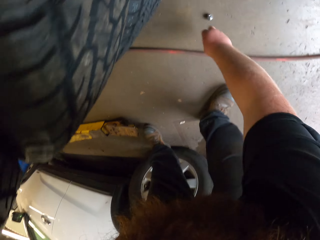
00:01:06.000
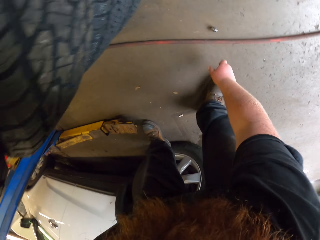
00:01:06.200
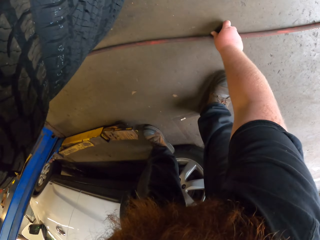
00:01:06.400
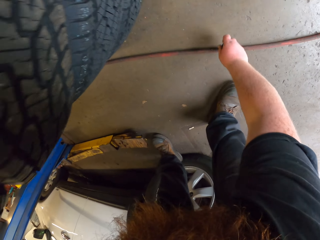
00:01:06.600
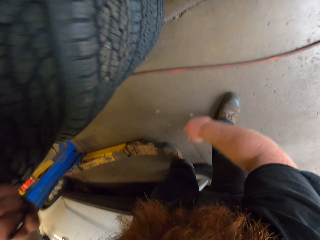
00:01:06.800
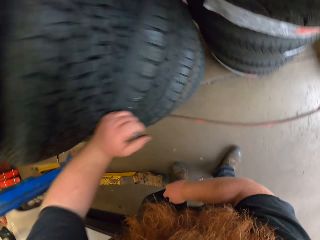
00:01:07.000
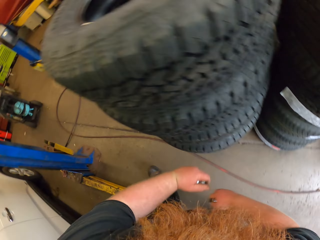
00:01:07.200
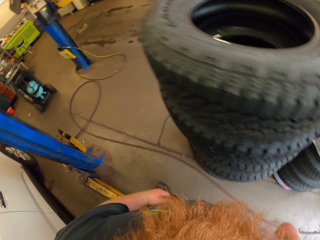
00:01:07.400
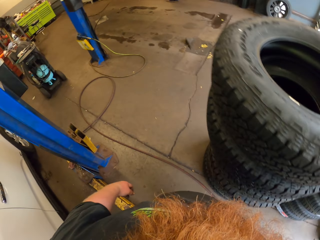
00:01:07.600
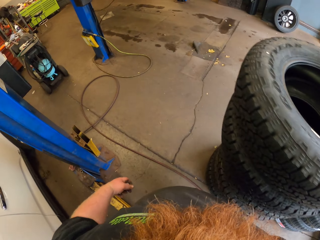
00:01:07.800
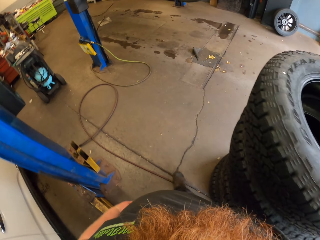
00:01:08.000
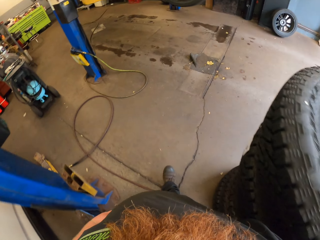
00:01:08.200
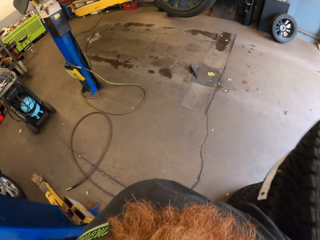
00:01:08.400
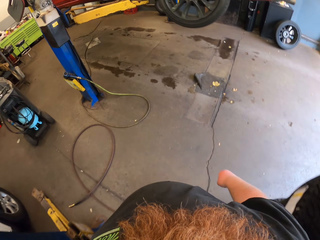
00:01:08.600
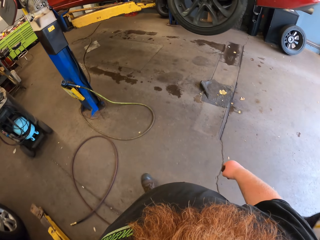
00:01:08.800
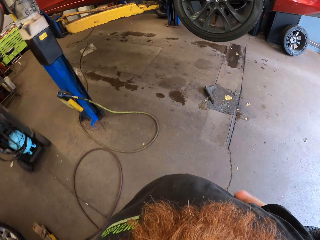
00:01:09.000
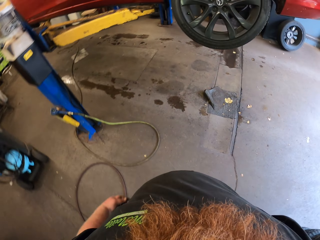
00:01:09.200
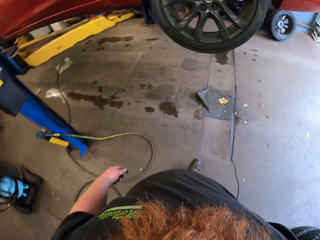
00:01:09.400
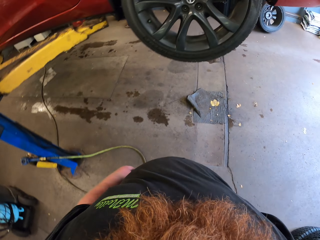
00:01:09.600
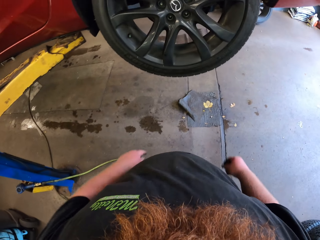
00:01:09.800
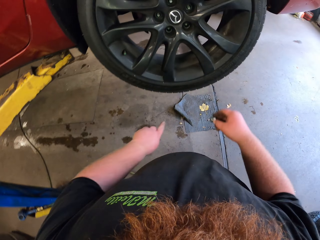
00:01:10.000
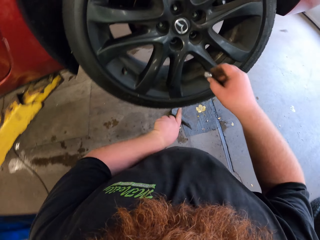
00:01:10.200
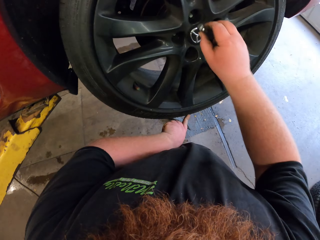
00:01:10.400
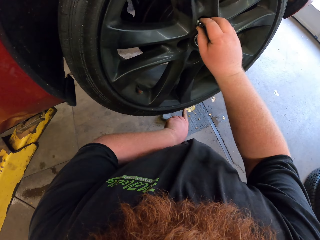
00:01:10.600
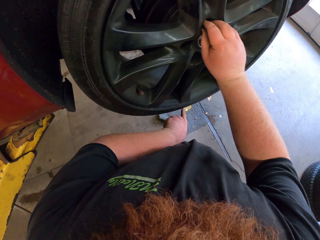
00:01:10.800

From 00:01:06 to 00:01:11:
The camera wearer picks up a screw or nut that fell. They walk in the garage. They put the nut on a bolt.

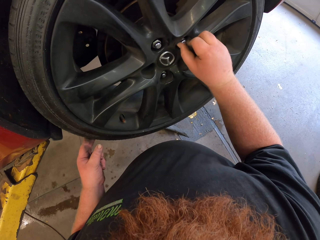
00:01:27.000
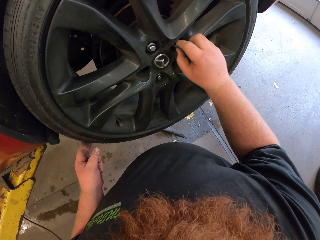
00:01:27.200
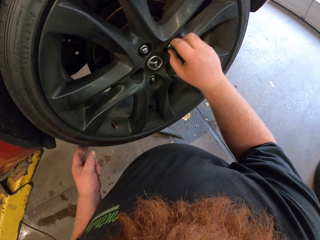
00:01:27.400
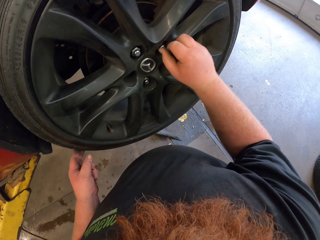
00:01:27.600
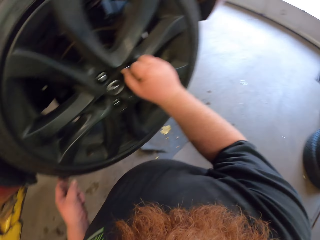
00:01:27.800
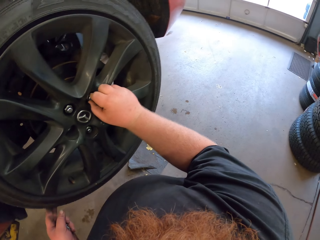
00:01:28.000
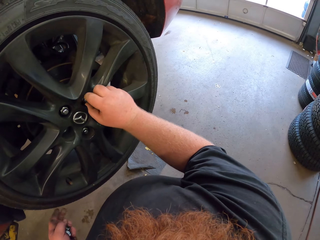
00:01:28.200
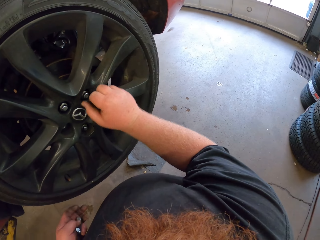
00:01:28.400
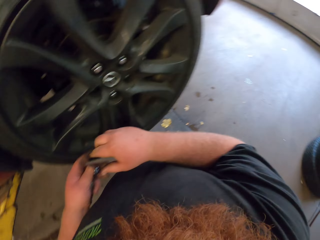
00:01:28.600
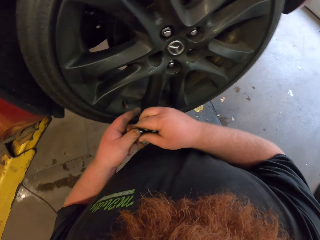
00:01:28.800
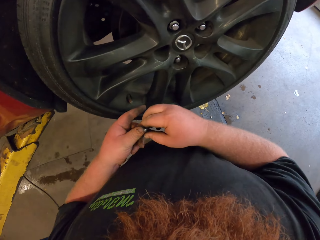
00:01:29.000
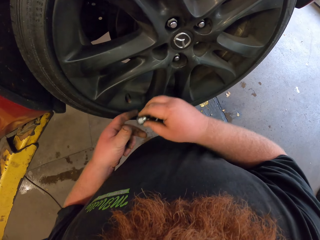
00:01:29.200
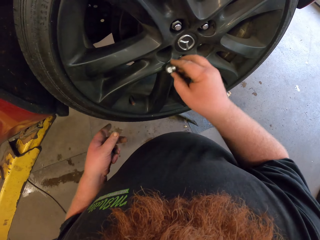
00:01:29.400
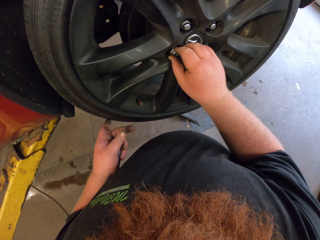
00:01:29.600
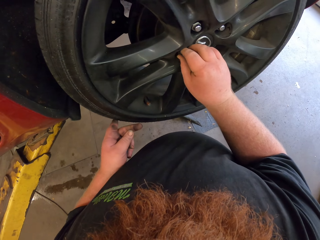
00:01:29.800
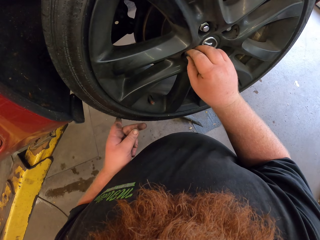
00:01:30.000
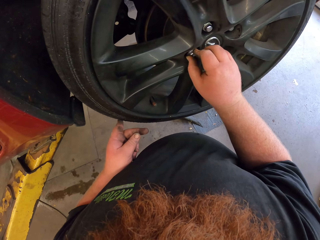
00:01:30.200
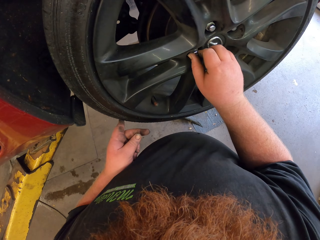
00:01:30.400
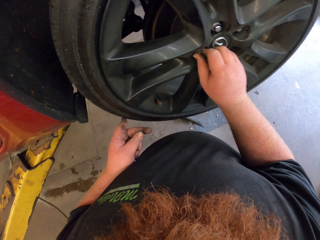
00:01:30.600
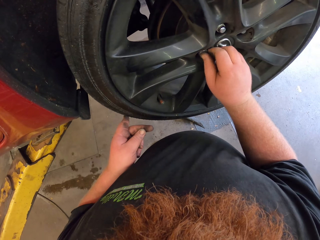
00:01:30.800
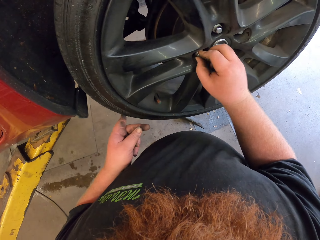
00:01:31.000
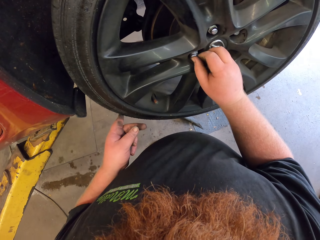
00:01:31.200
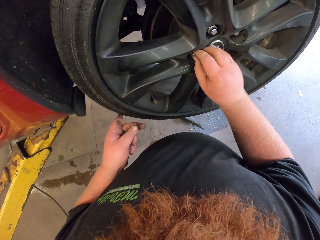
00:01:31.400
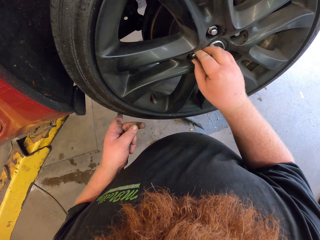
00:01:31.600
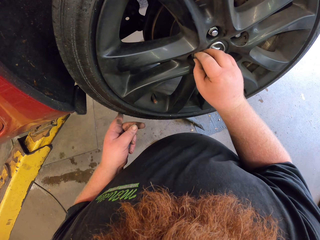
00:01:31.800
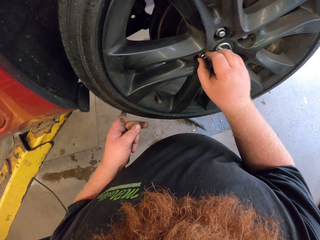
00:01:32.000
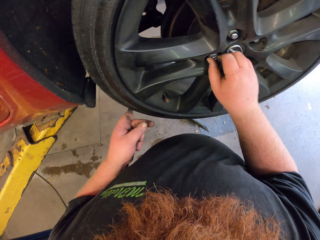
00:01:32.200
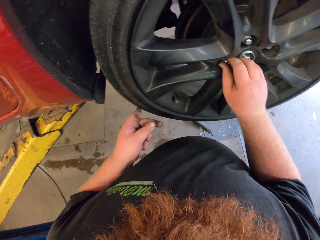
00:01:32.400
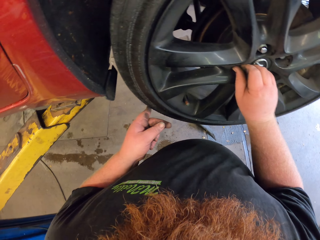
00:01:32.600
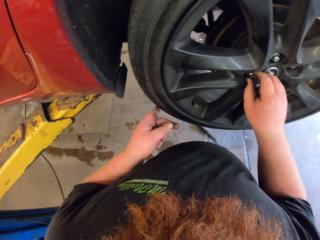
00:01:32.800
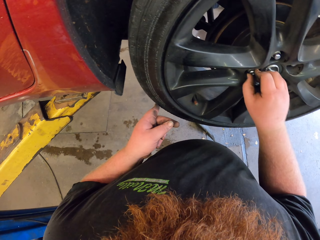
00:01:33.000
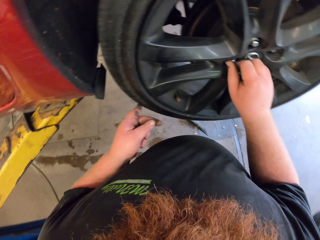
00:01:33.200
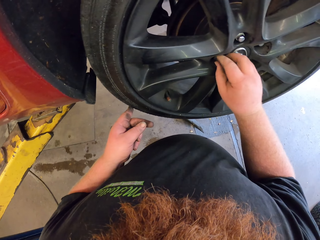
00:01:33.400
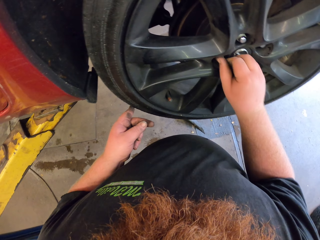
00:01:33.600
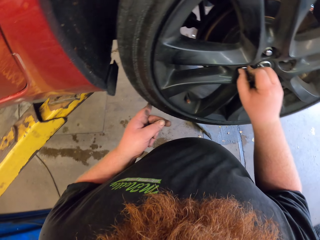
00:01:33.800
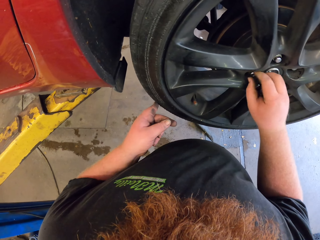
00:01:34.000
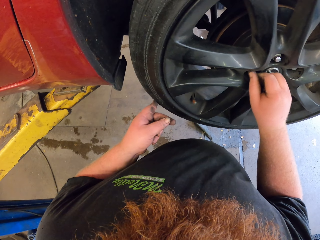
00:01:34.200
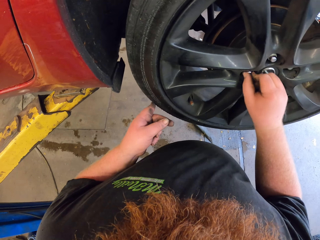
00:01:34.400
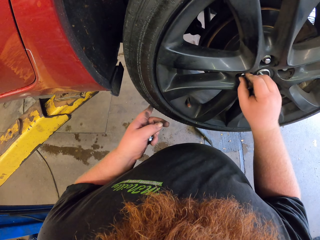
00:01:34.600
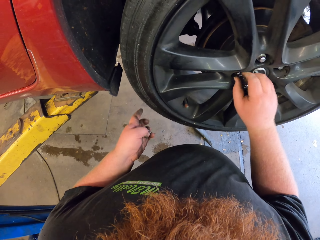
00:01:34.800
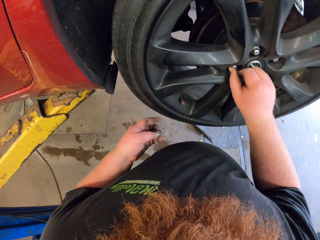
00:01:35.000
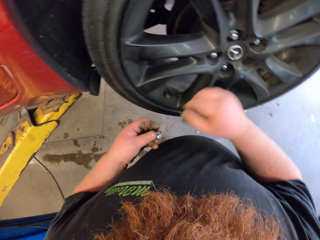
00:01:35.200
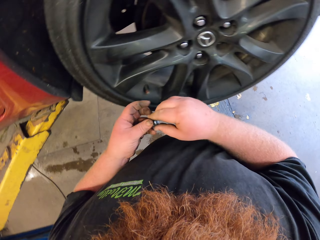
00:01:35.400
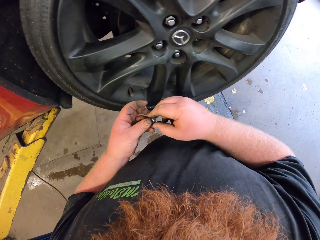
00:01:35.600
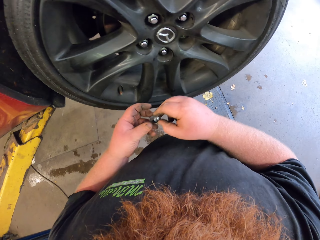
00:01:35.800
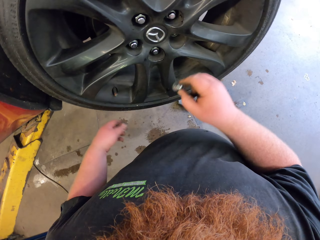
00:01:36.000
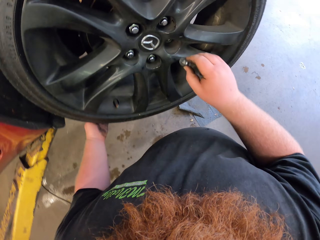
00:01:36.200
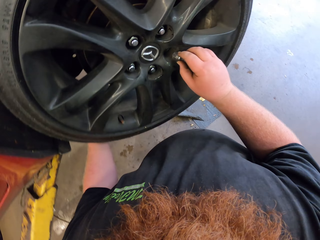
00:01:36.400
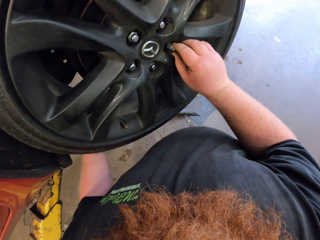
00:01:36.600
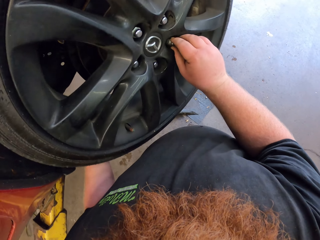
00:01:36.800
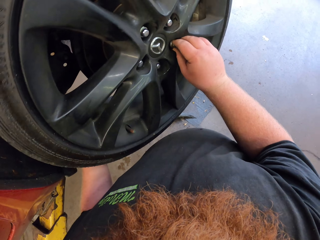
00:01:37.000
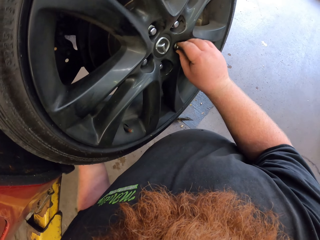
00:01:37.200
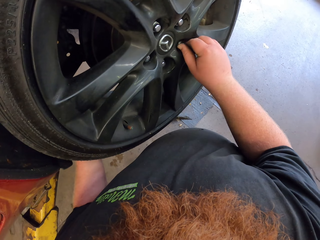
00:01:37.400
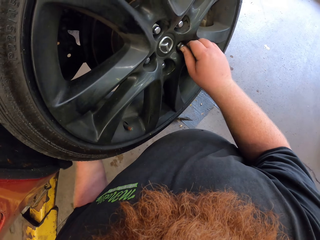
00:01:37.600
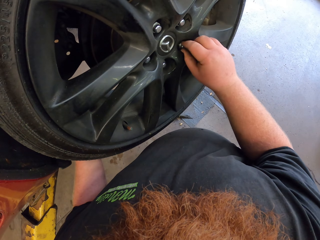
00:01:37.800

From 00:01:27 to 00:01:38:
The camera wearer tightens the screws with his right hand. He looks outside. He takes a nut. He carries the screws in his left hand. He adjusts the nut by hand. He puts the screws on the tire. He tightens the screws with his right hand. He carries the screws in his left hand. He takes a nut. He adjusts the nut by hand. He puts the screws on the tire.

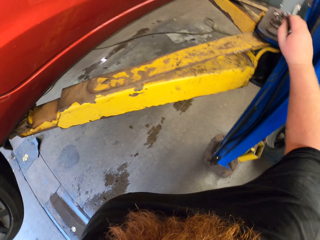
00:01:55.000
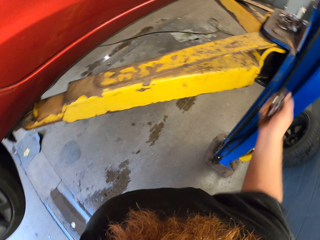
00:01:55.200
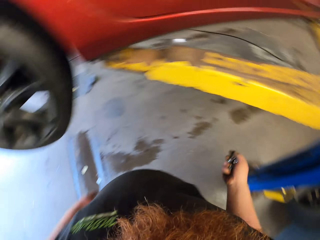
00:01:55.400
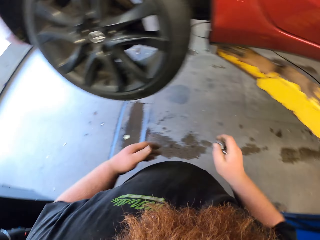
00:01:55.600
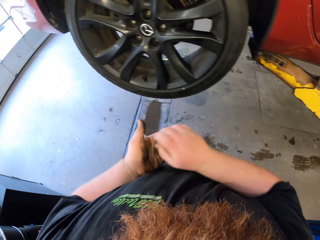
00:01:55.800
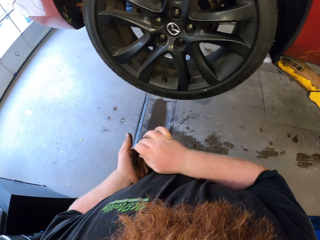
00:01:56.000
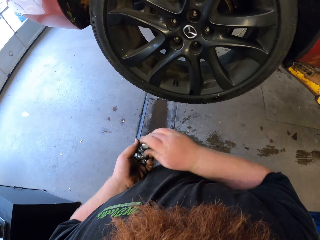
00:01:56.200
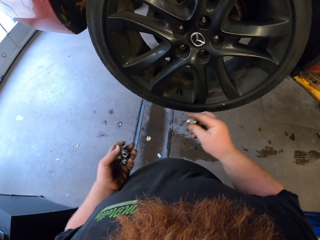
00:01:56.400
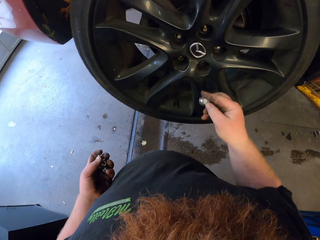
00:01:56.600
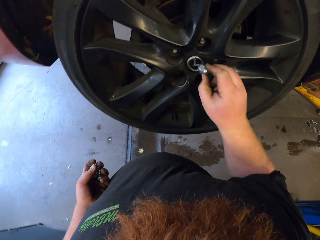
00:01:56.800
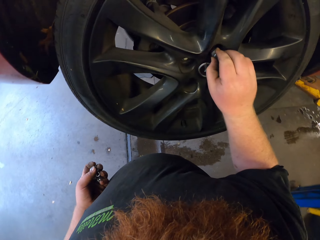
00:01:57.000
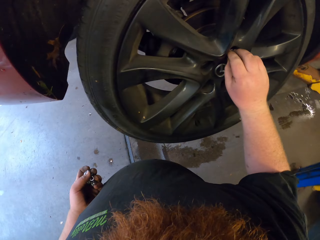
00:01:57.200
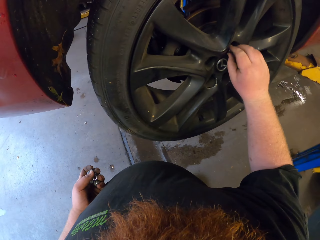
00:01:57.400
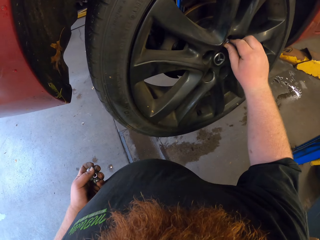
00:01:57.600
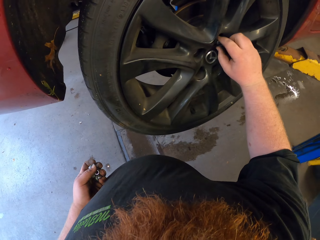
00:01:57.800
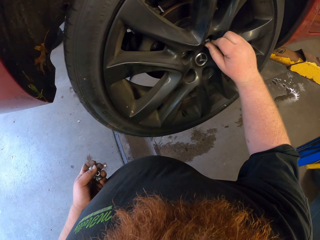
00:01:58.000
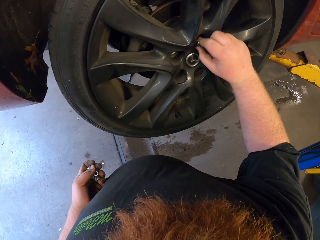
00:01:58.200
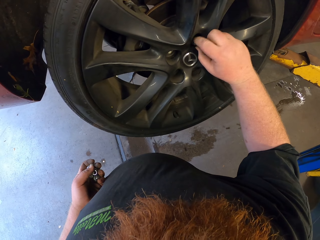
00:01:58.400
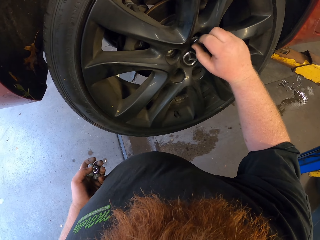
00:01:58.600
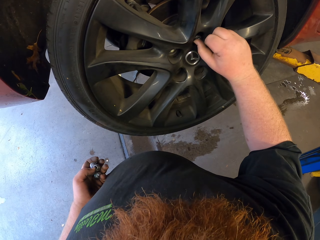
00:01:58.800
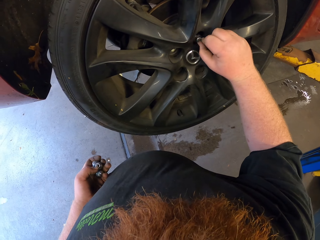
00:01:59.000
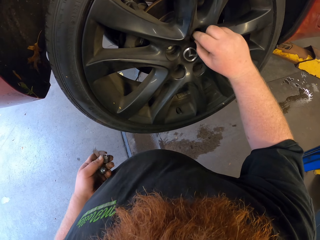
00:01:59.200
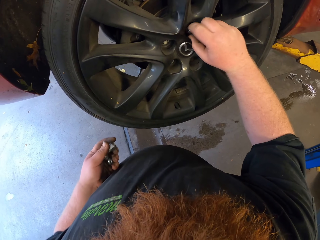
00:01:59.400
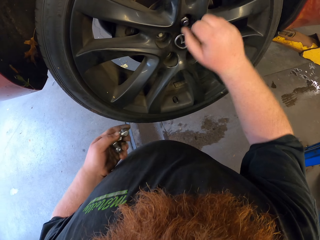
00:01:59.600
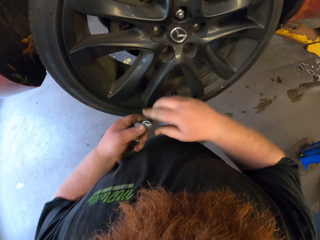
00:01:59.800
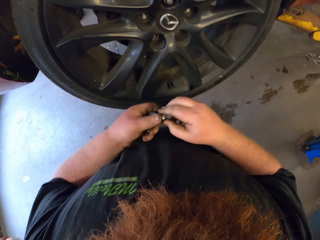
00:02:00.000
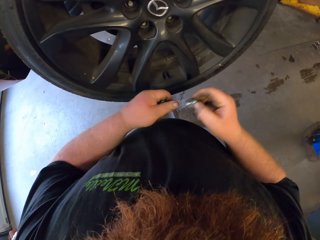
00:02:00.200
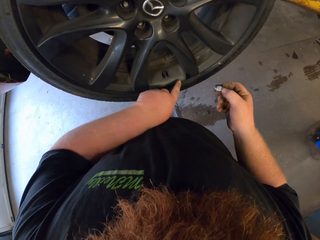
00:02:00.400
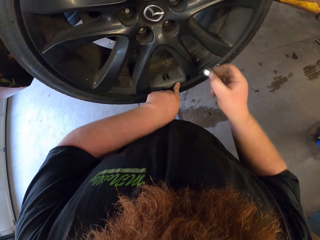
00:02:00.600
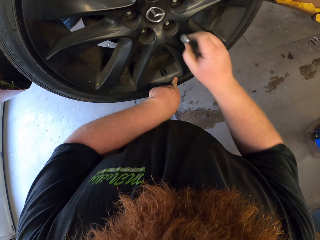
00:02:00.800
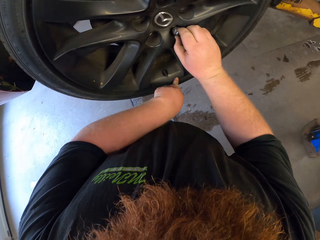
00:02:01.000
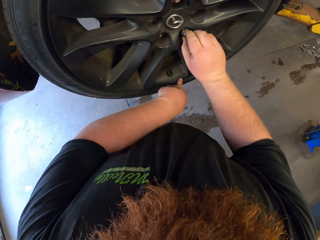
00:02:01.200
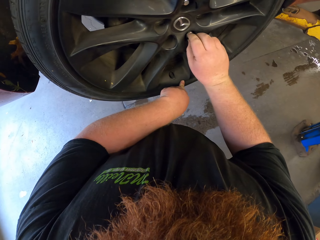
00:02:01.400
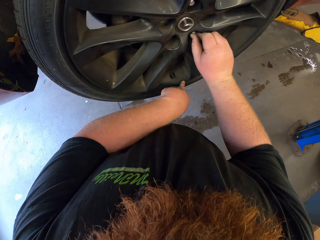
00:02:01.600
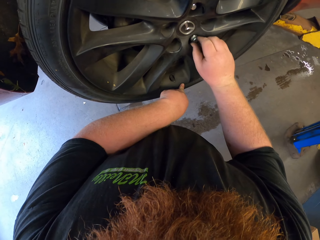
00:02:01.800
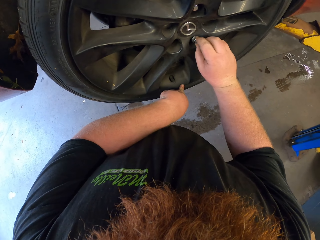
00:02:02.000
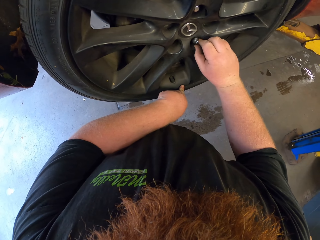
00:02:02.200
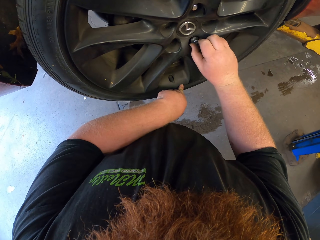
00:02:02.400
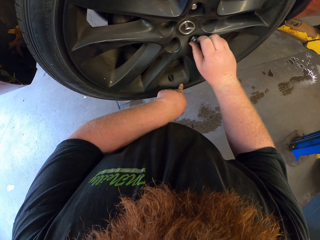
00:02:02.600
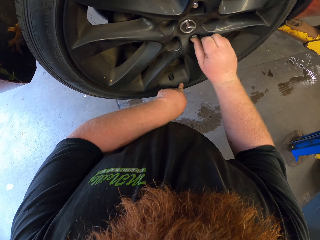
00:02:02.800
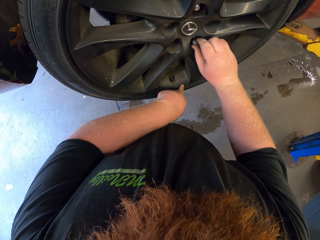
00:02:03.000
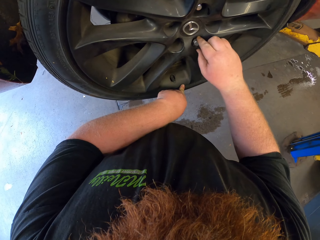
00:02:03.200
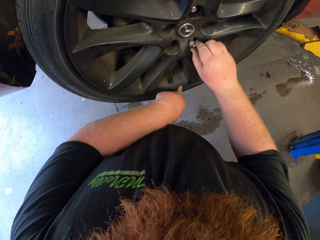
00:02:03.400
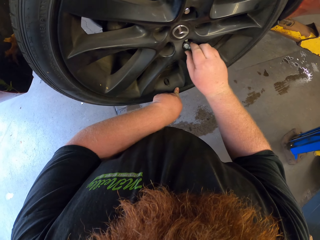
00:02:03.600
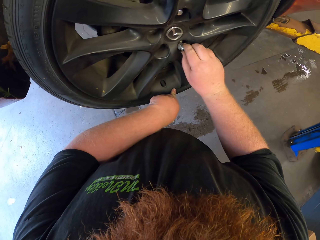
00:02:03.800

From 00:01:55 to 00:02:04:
The camera wearer puts the nuts on the left hand. He takes a nut. He carries the screw in his left hand. He puts the nut on the bolt. He adjusts the nut by hand. He puts the tire on the car. He tightens the screws with his right hand. He carries the screw in his left hand. He takes a nut. He puts the nut on the bolt. He puts the tire on the car. He adjusts the nut.
